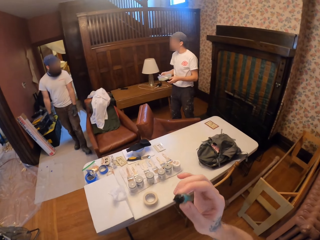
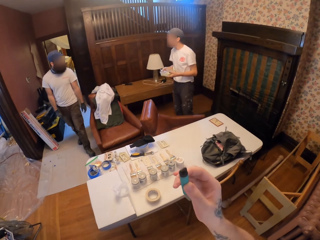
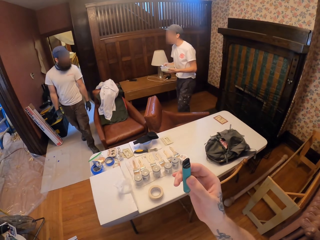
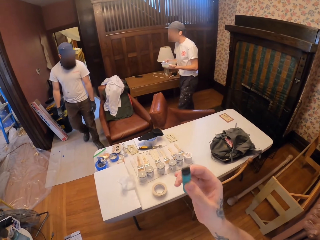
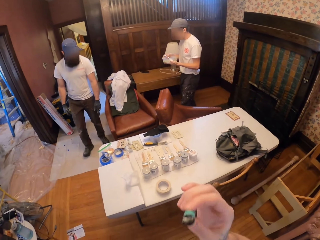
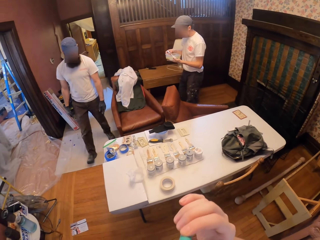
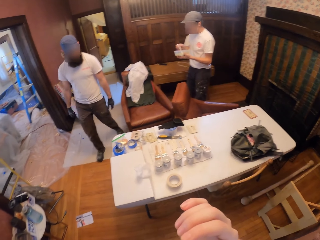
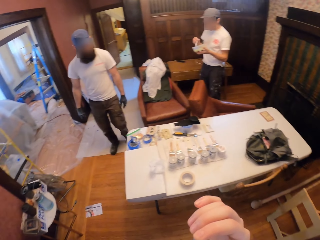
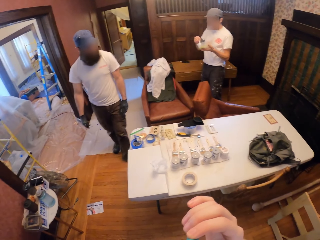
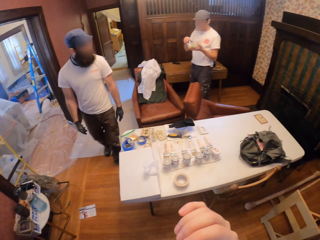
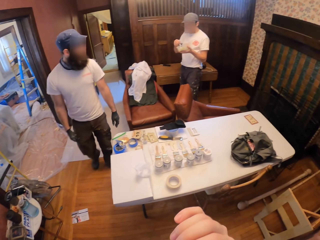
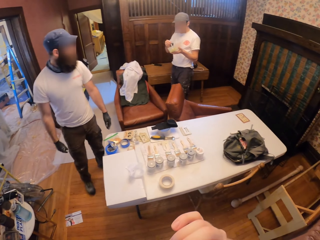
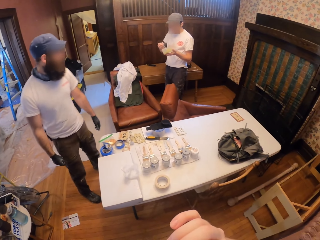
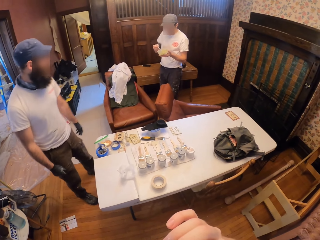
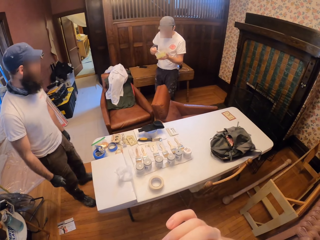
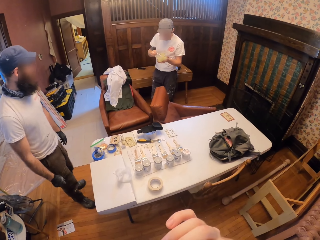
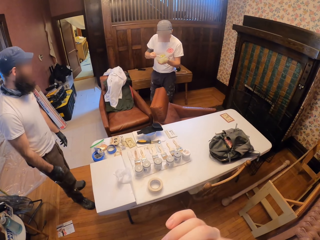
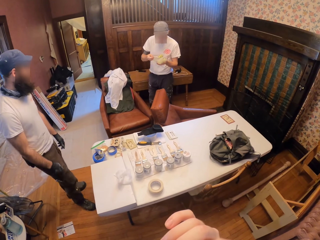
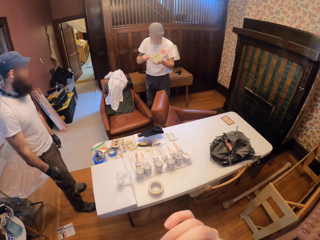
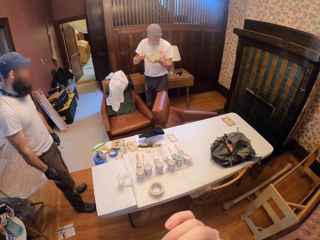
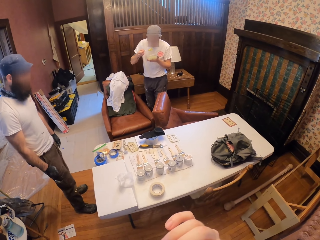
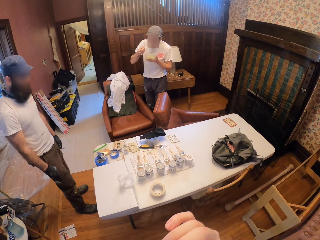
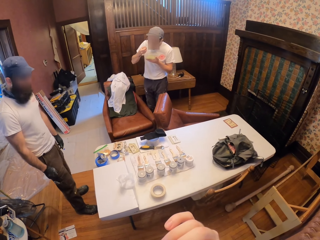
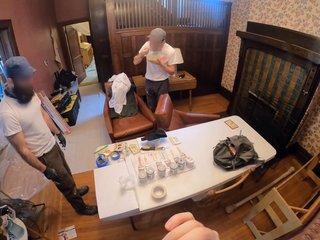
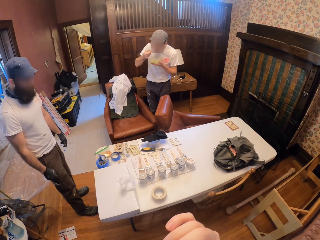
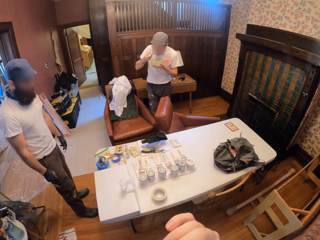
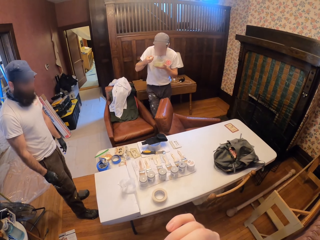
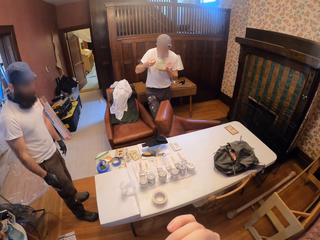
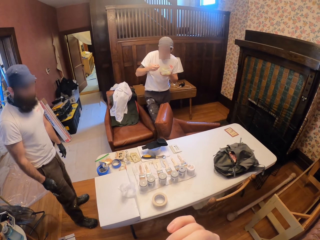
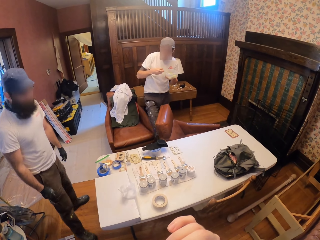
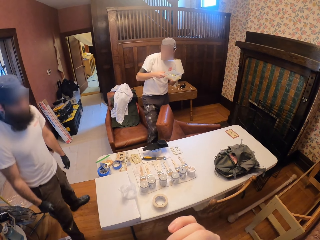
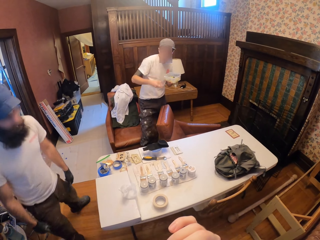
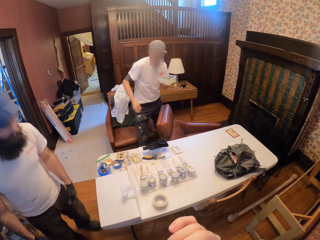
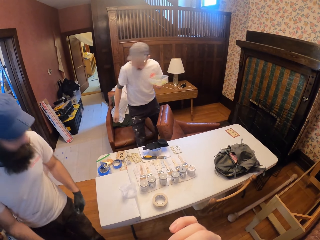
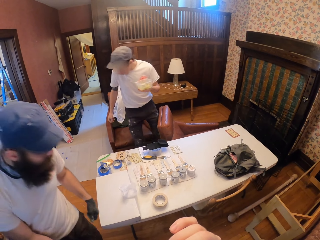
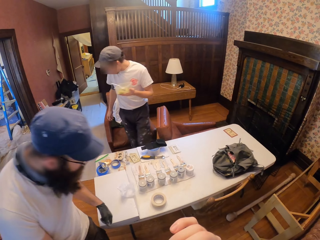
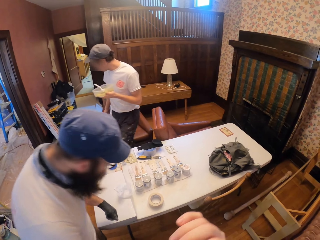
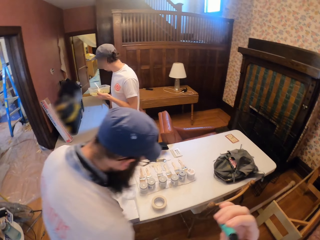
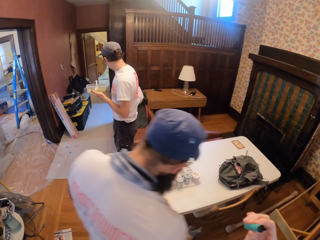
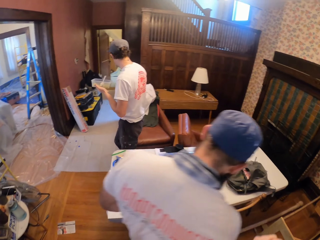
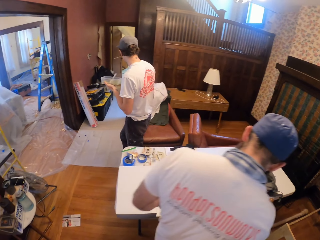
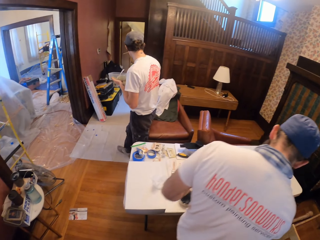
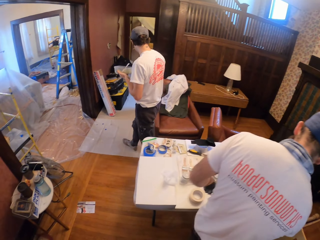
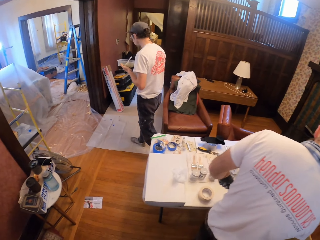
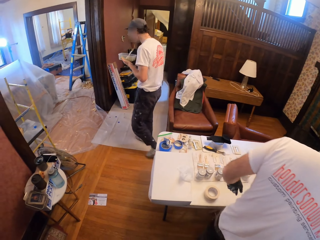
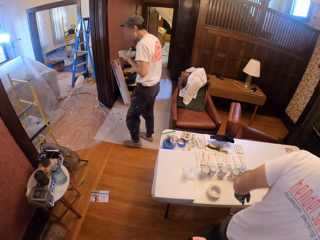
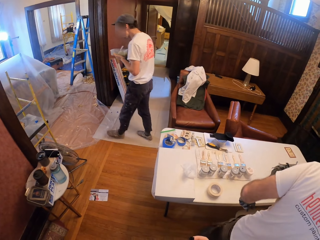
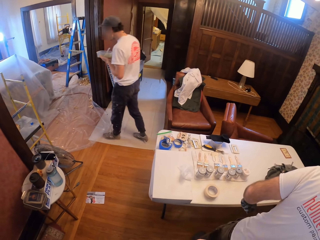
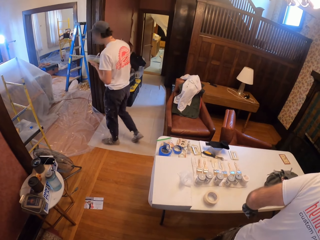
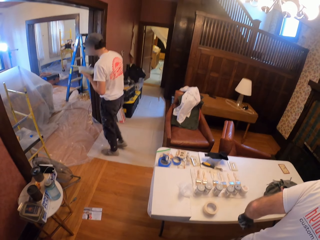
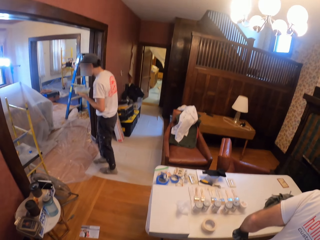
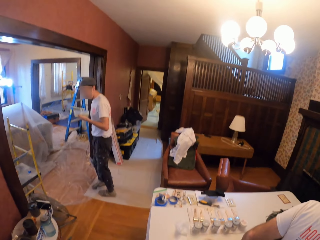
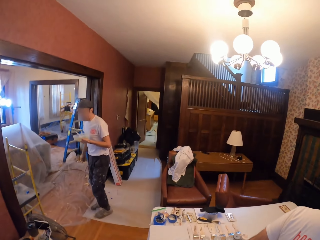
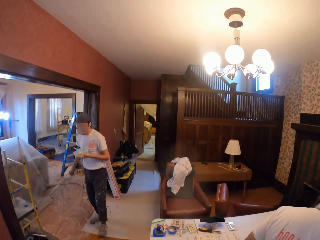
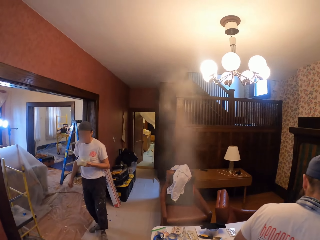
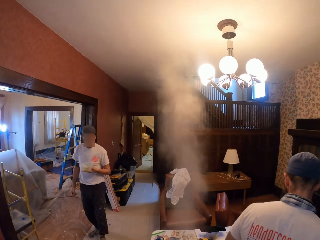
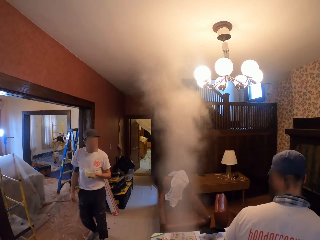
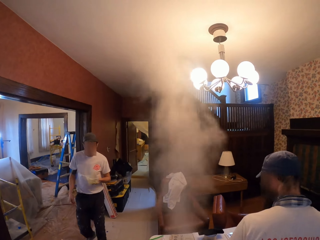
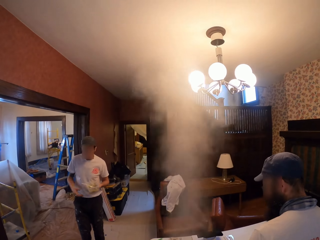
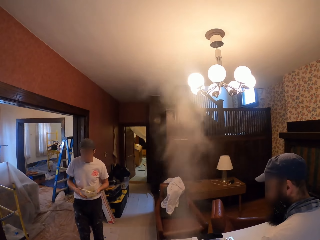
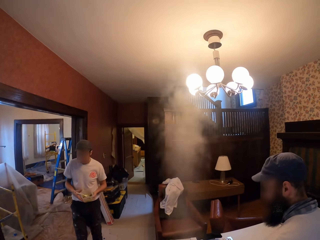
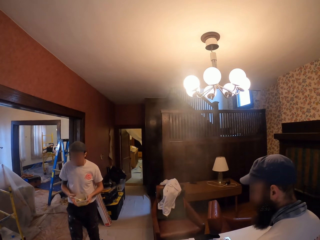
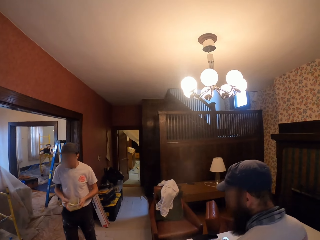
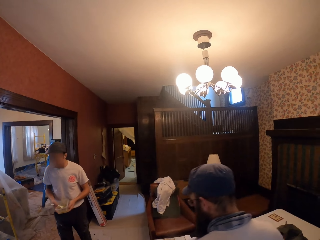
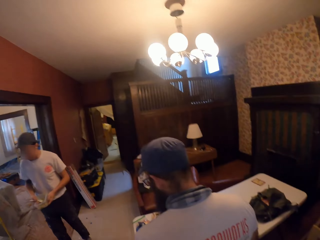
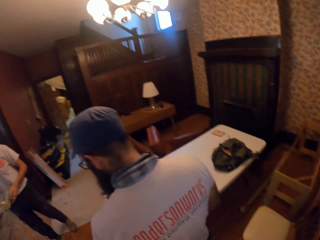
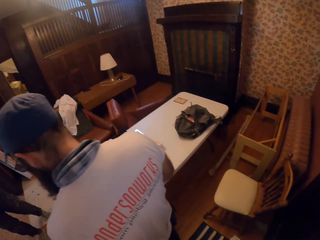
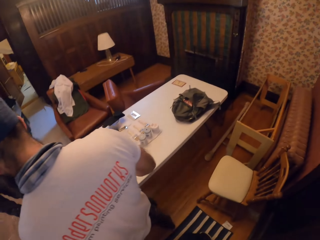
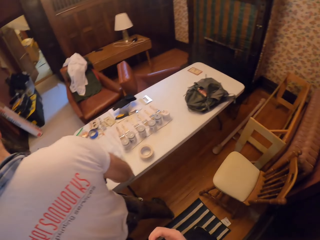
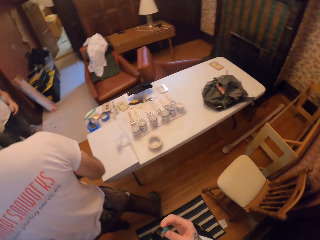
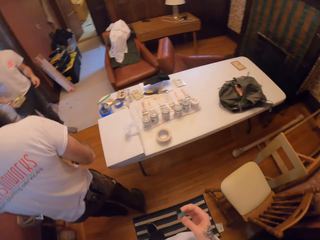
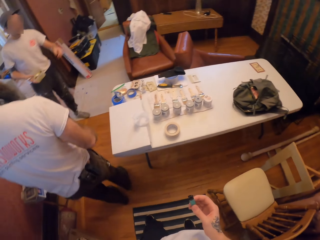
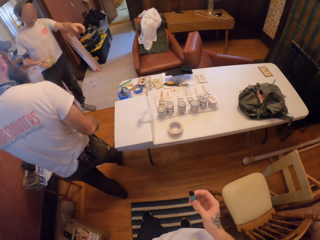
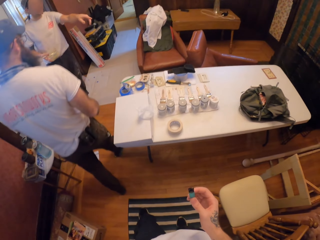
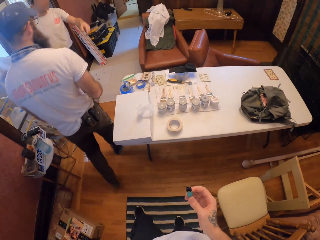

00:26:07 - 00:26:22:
A person points at another person. The camera wearer puts a cigarette in his mouth. The other person stands beside a table. The first person eats from the tin. The other person moves near the table. The camera wearer exhales smoke. He smokes the cigarette.

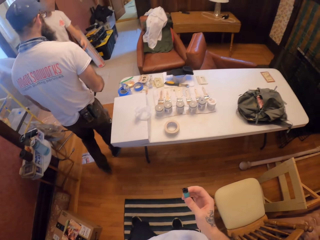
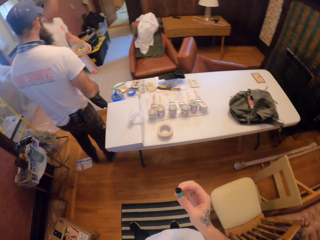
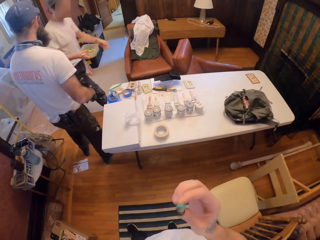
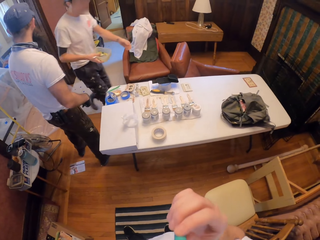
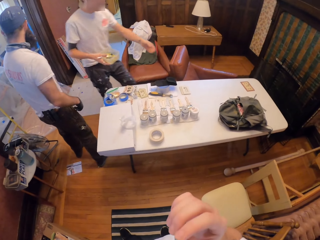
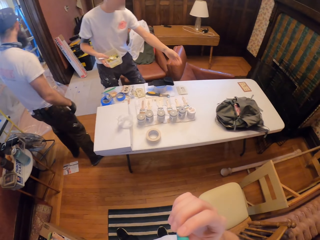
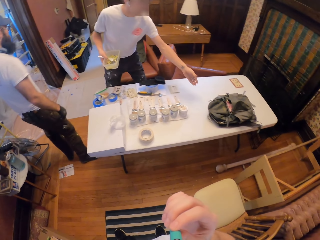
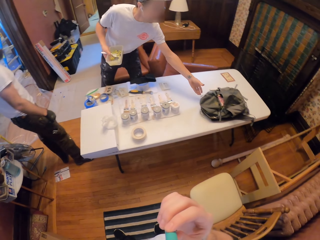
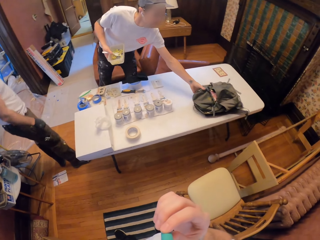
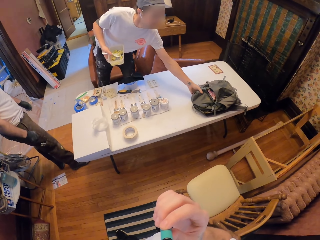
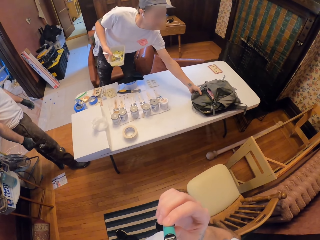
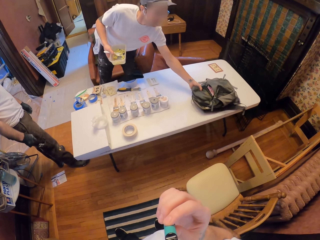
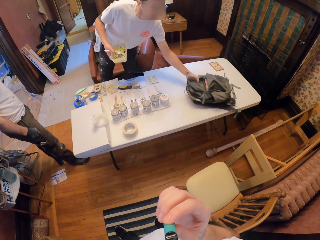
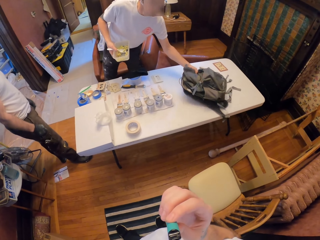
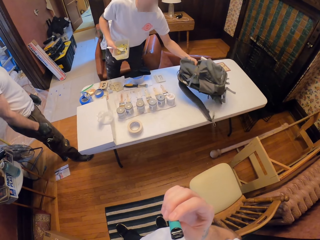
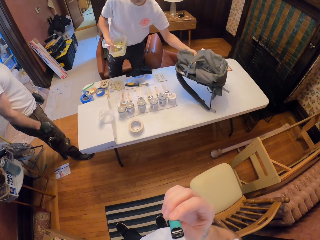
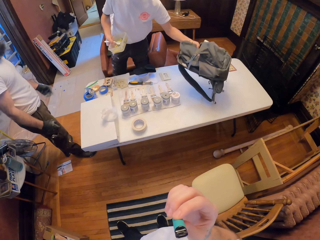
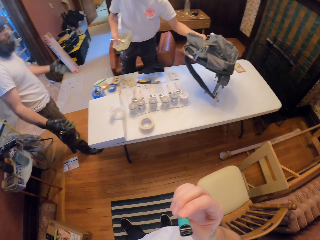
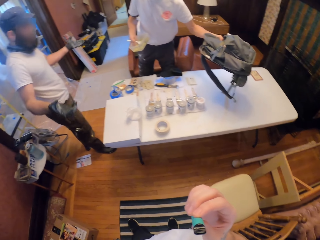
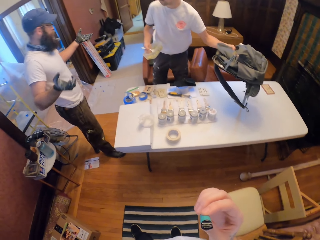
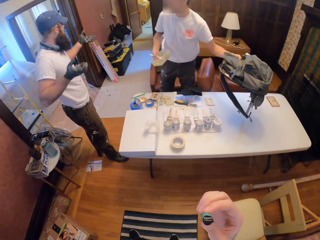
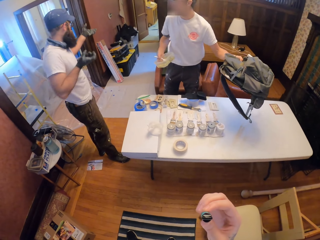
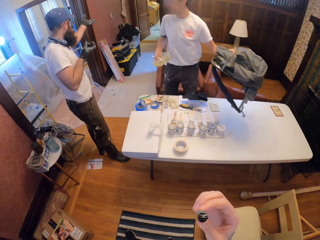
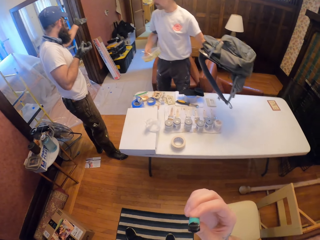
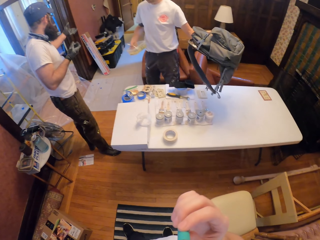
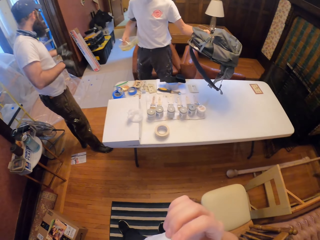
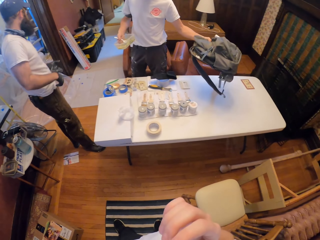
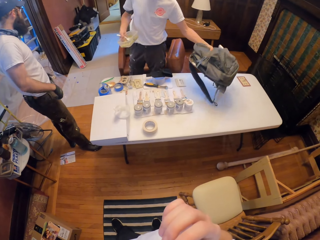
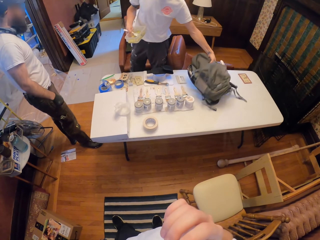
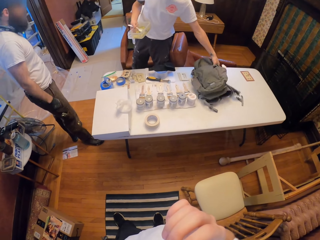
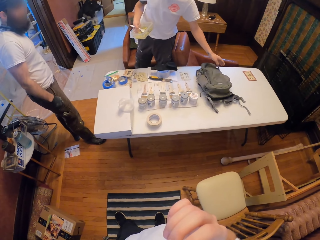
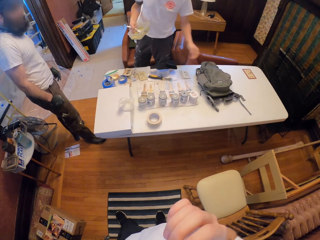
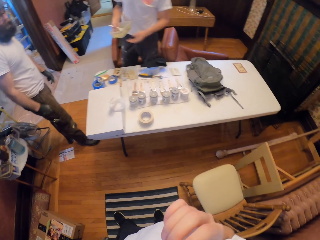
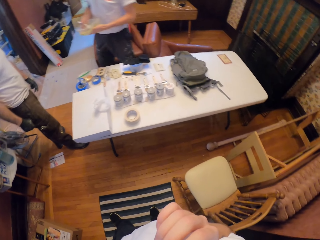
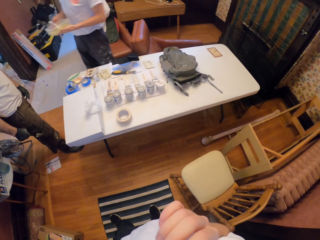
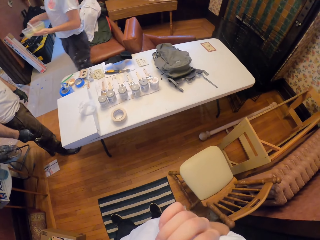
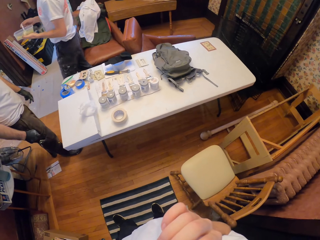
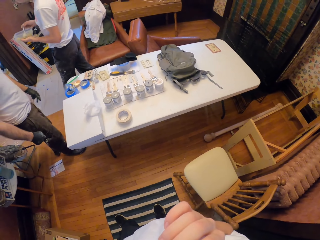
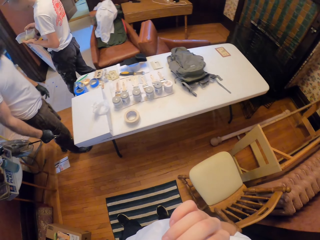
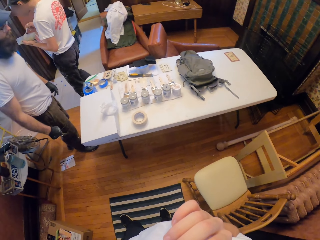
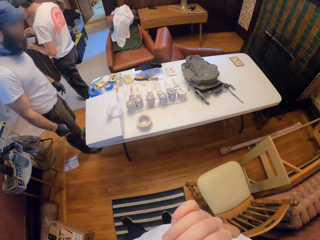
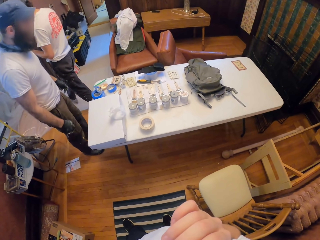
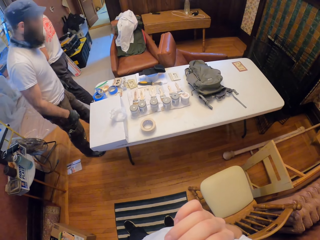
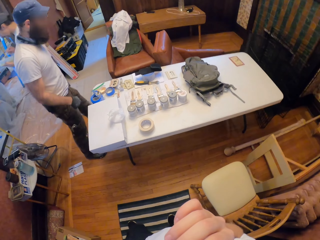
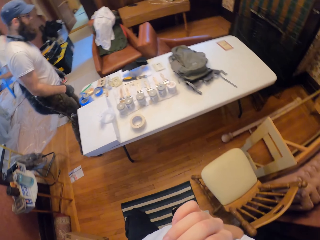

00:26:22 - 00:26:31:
A person picks up a bag from the table. Another person talks to the first person. The first person puts the bag on the table.
